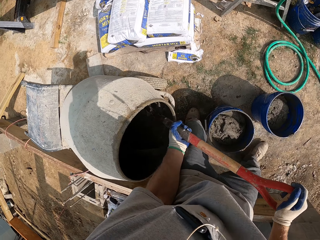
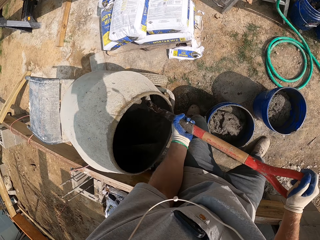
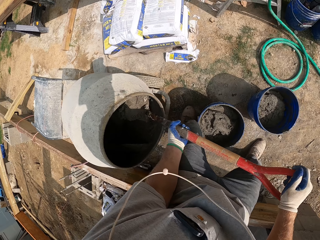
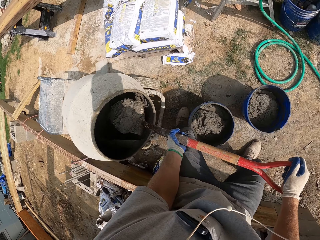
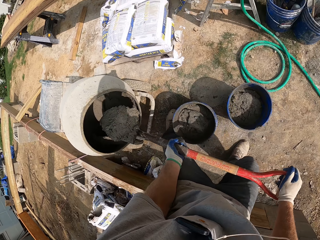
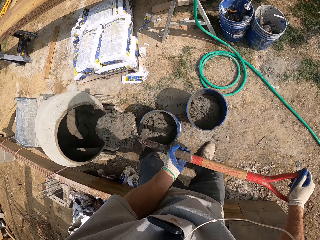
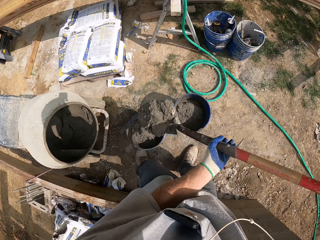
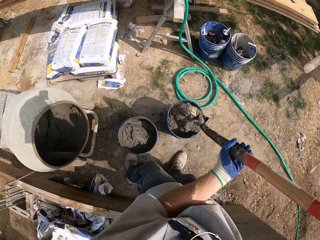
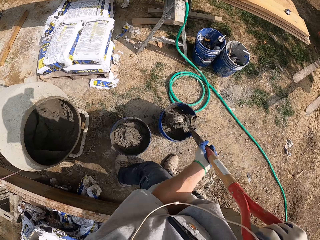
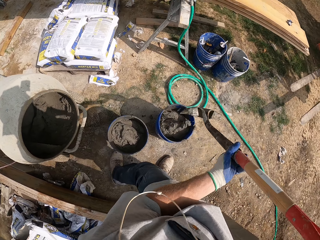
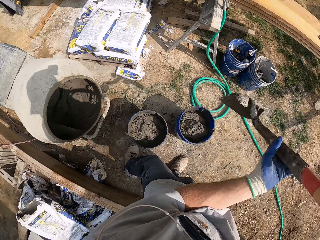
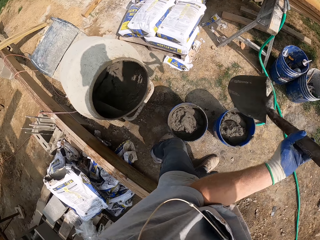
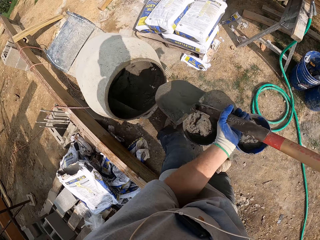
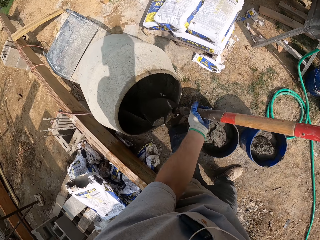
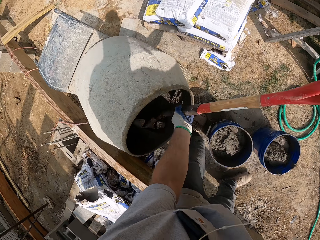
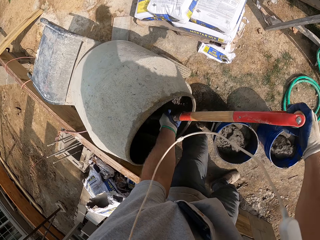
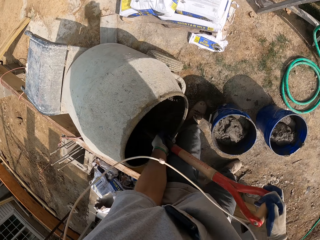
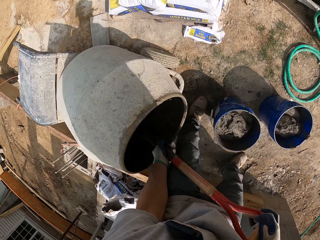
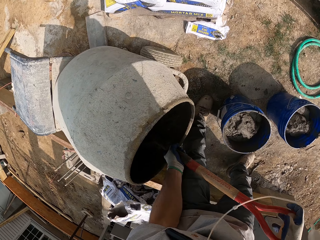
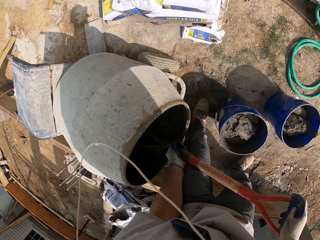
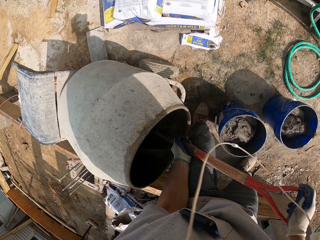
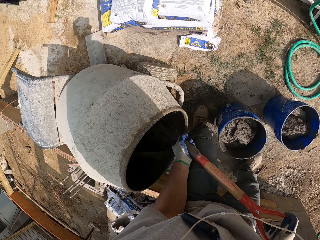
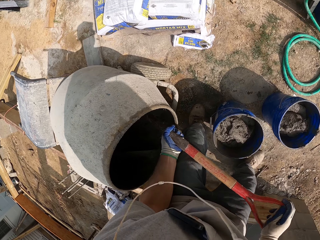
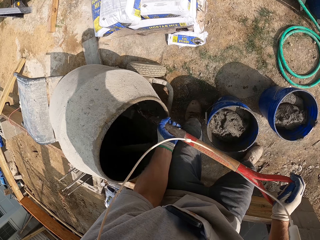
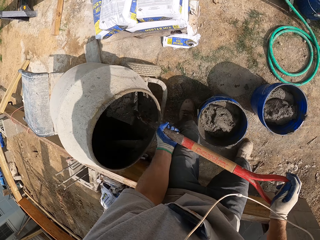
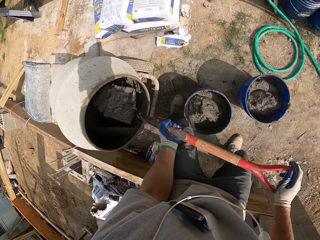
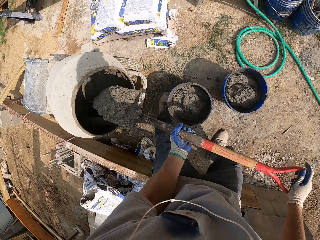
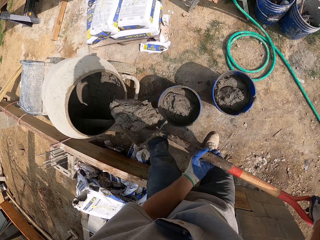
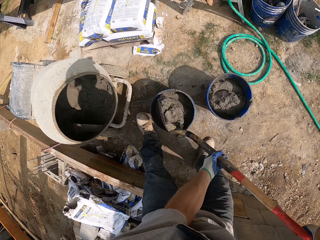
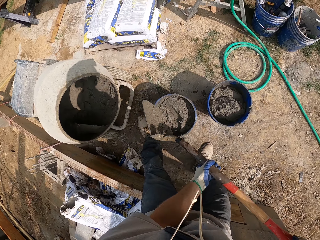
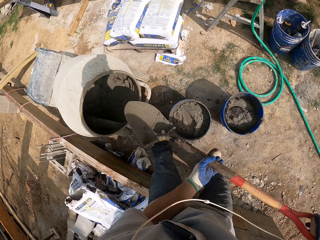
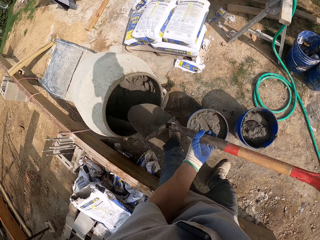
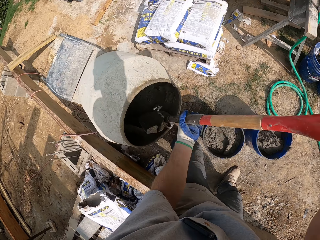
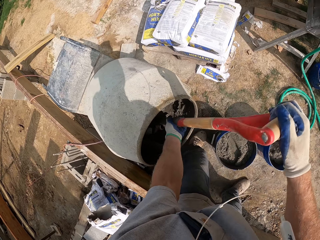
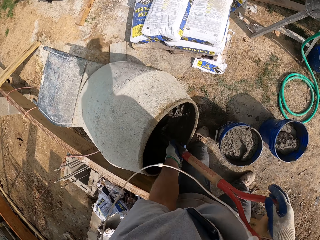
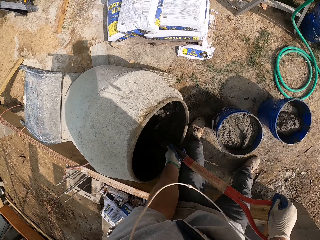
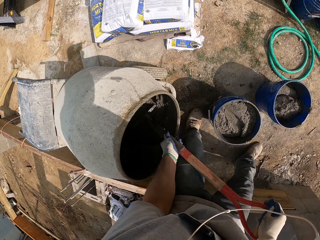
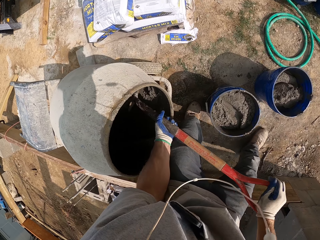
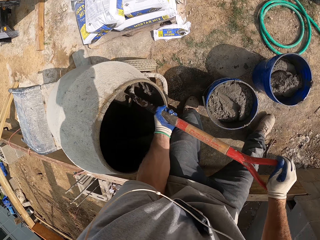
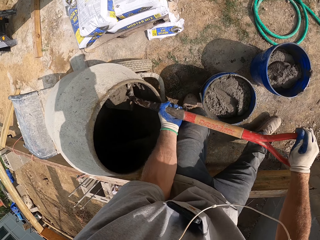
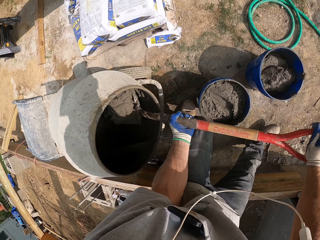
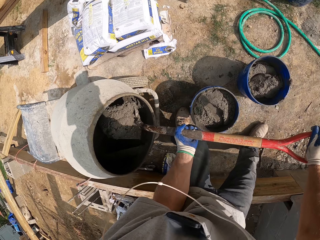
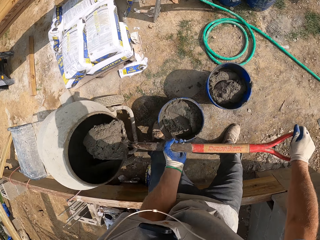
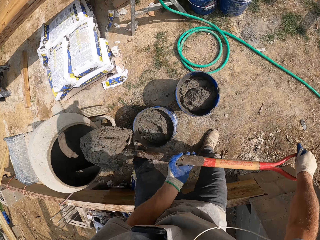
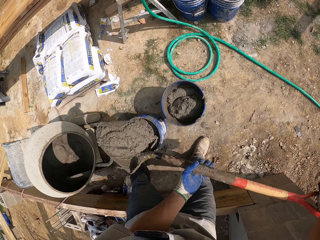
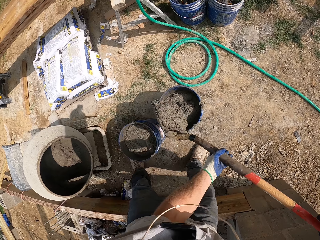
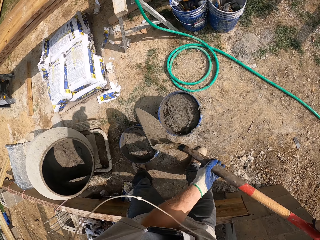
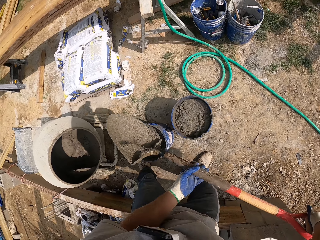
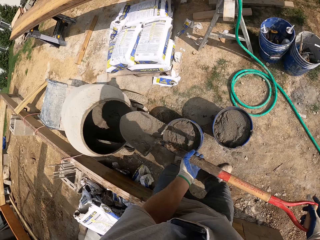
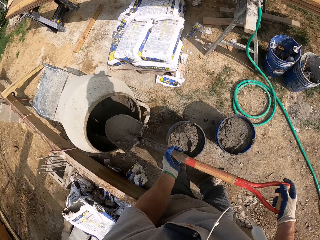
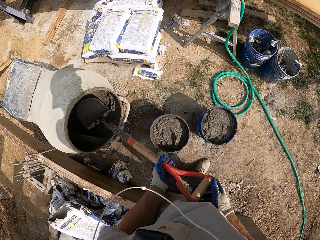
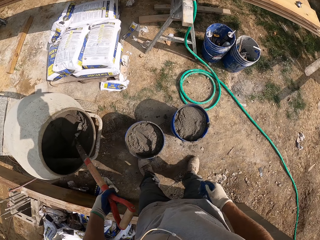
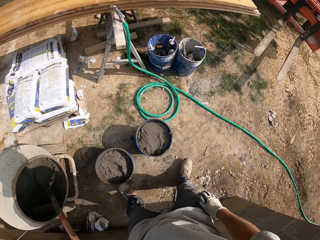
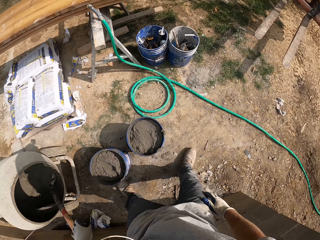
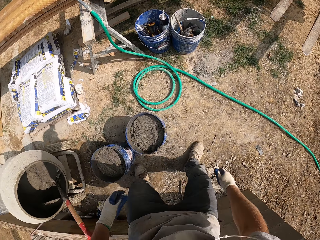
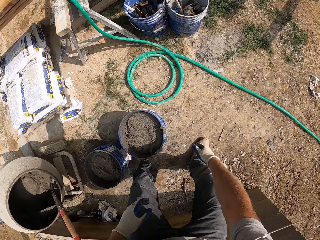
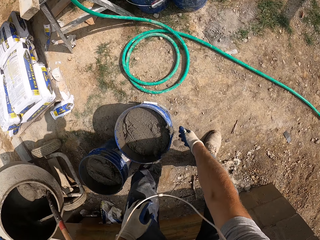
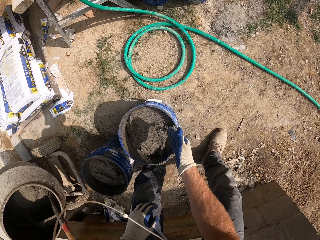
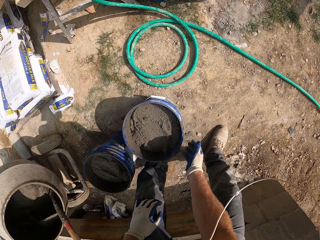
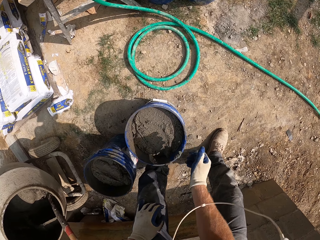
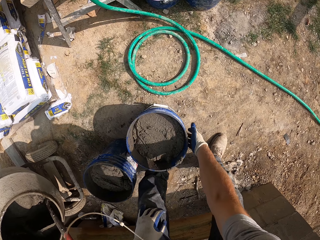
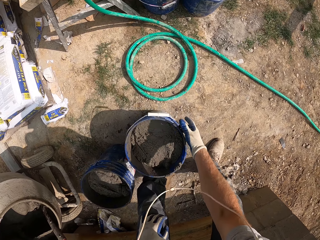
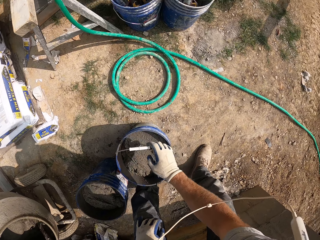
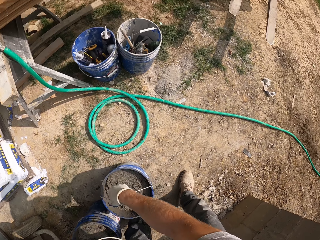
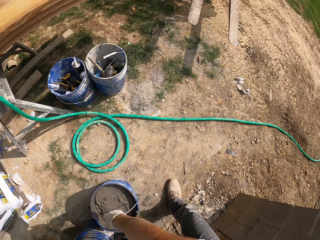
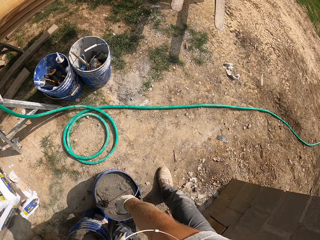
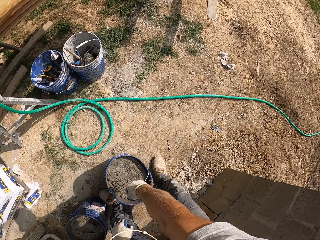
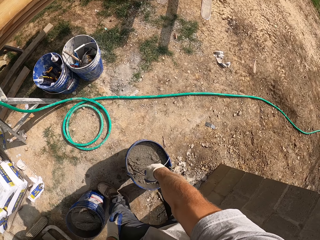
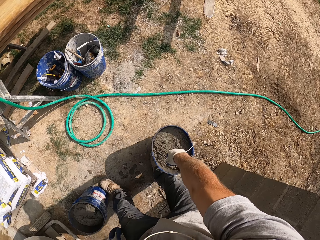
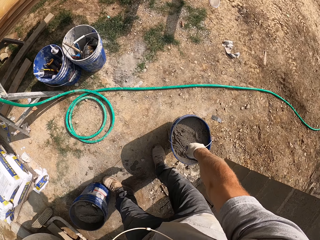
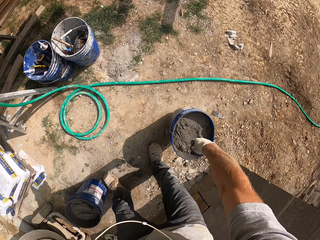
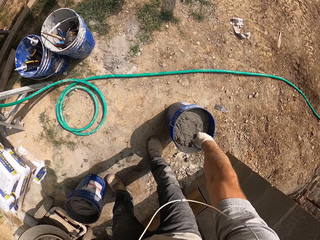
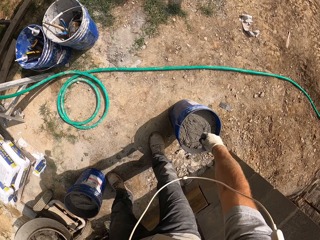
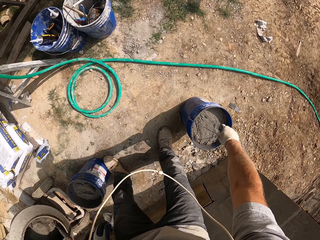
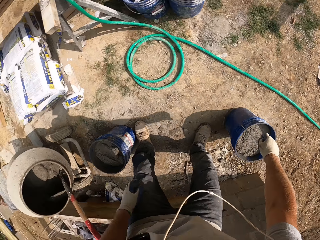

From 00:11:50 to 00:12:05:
The camera wearer scoops the cement with the shovel. They pour the cement in the bucket. They scoop the cement with the shovel. They pour the cement in the bucket. They scoop the cement with the shovel. They pour the cement in the bucket. They put the shovel in the bucket. They move the two buckets aside.

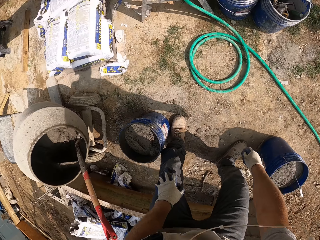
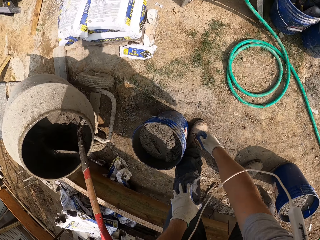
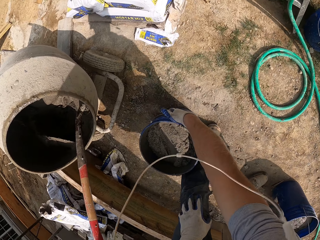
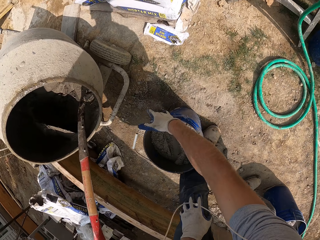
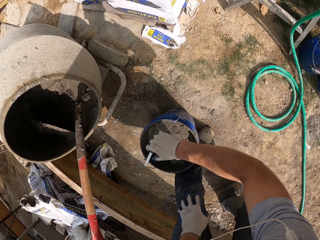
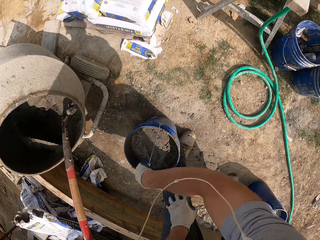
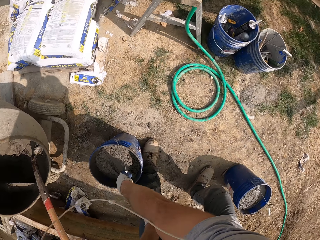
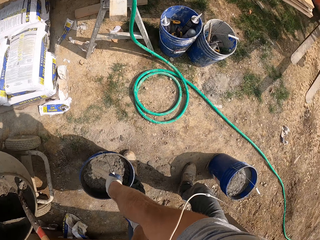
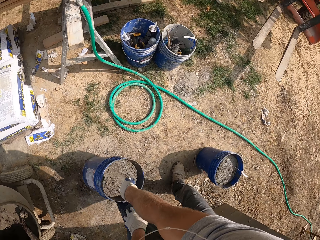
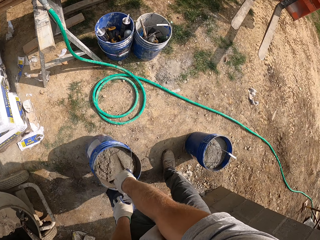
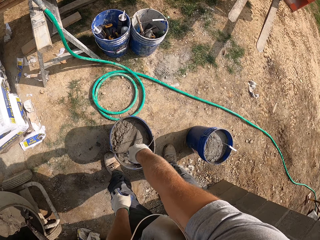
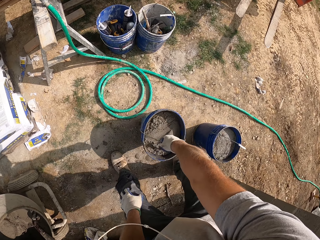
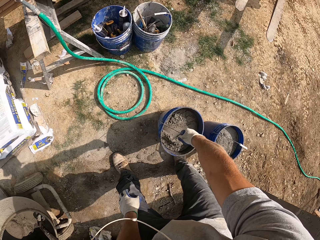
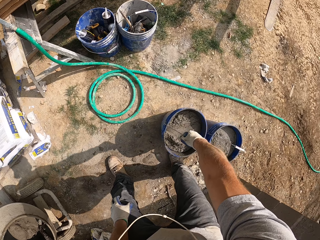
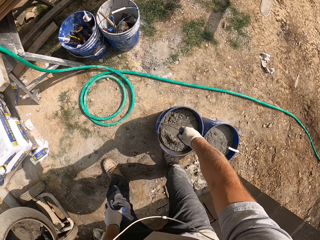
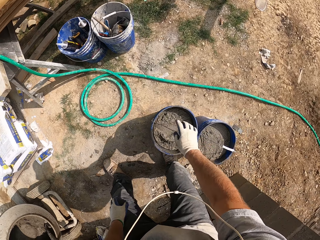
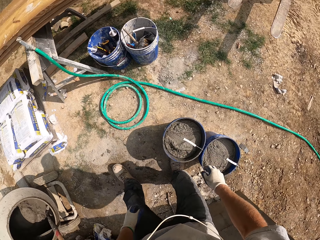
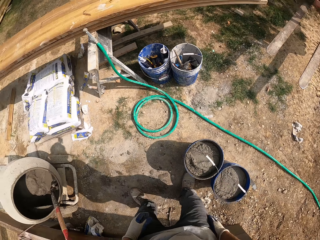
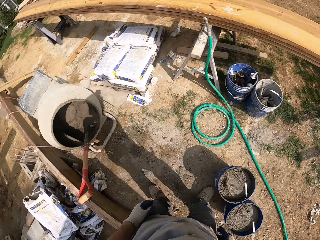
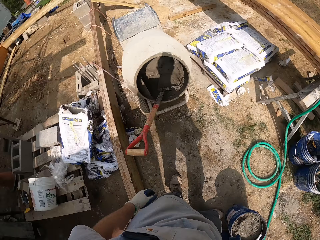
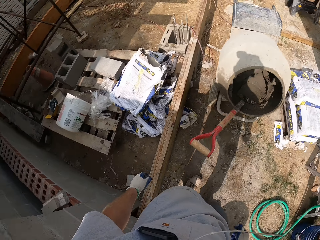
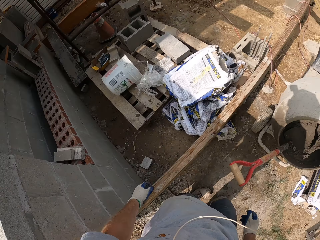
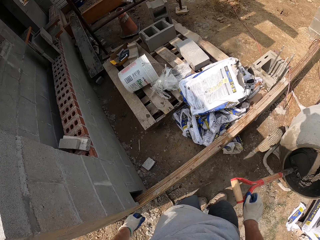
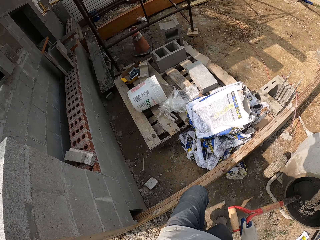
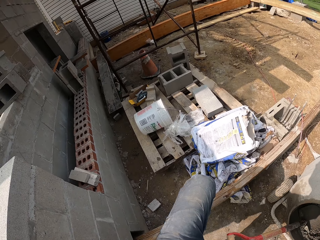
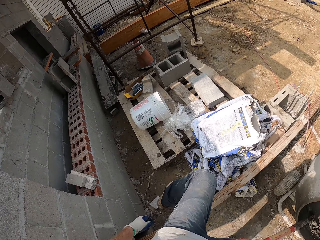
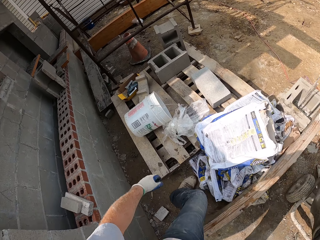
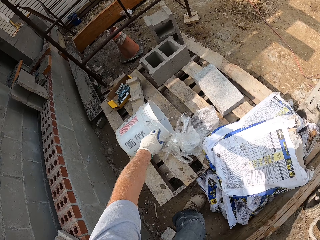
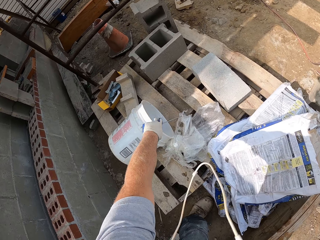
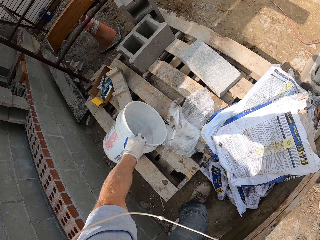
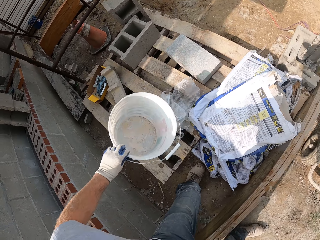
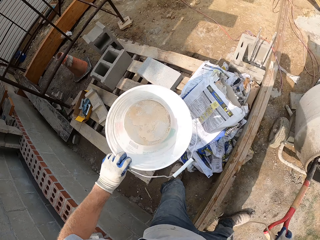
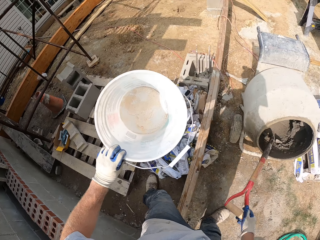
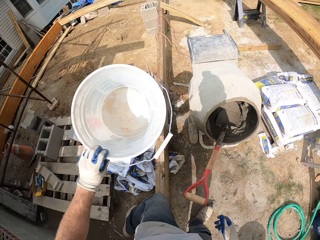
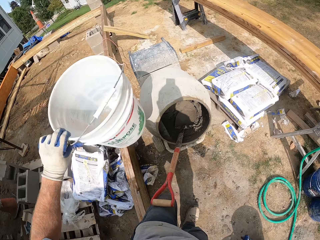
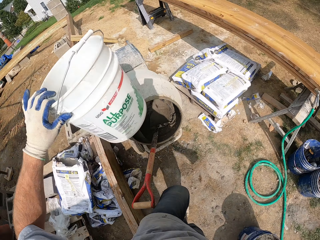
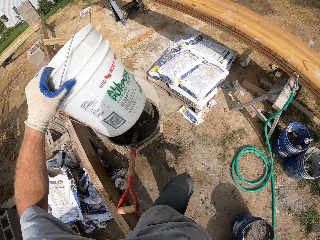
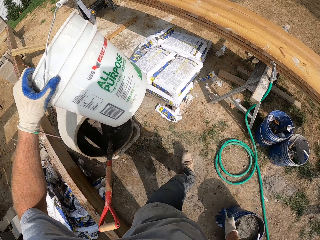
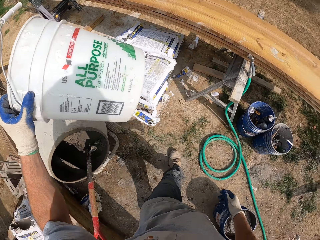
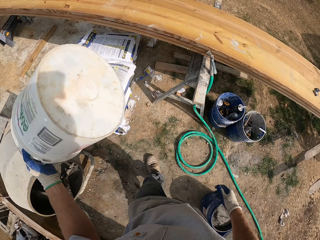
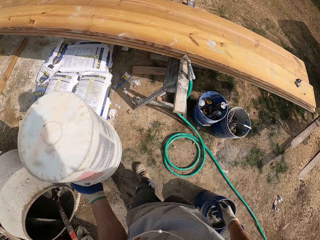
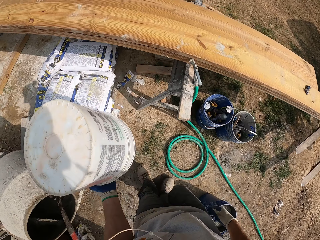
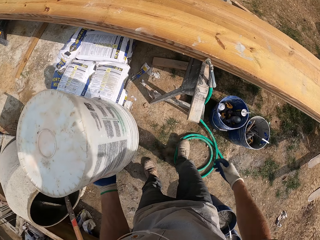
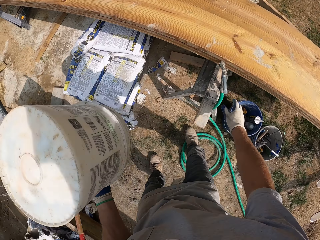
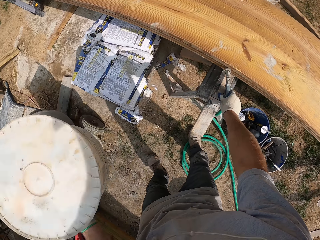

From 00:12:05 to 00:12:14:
The camera wearer moves the other bucket aside. They pick up another bucket, a white bucket.
